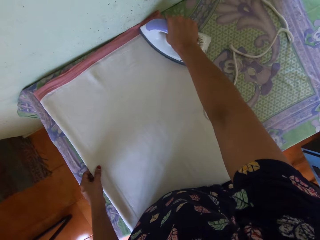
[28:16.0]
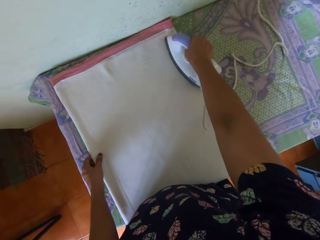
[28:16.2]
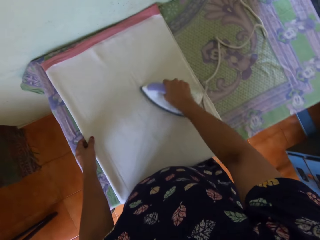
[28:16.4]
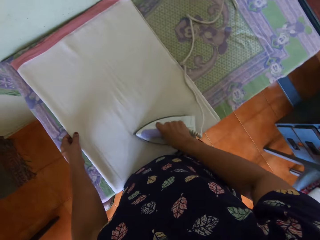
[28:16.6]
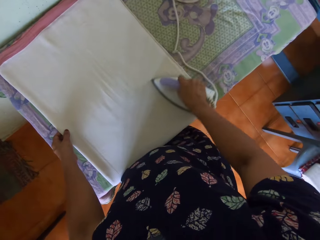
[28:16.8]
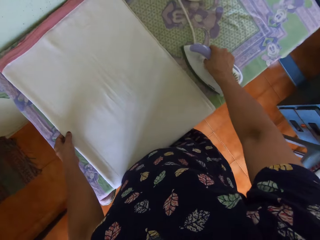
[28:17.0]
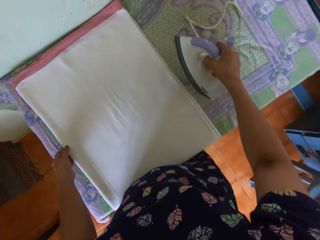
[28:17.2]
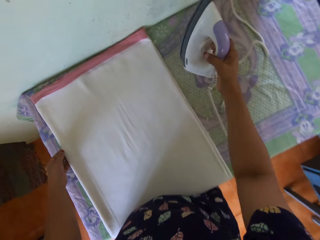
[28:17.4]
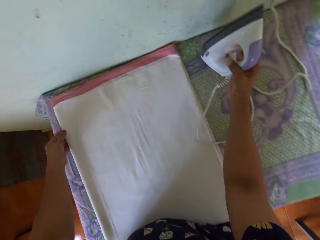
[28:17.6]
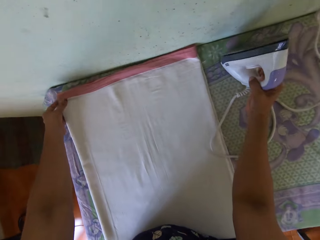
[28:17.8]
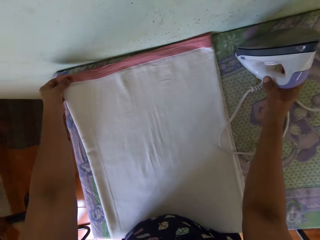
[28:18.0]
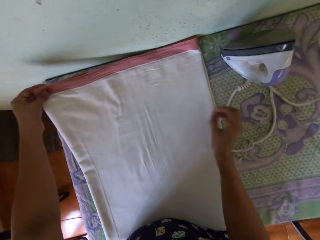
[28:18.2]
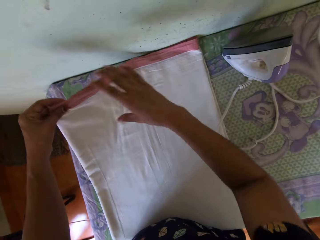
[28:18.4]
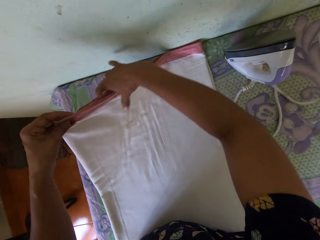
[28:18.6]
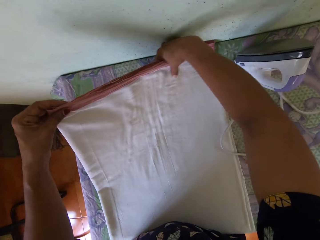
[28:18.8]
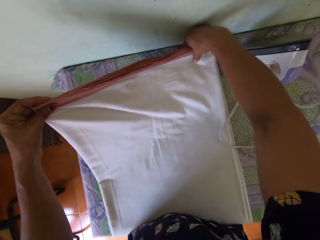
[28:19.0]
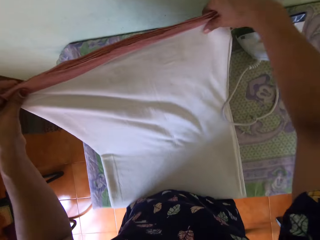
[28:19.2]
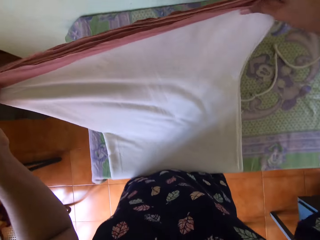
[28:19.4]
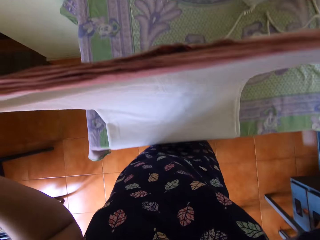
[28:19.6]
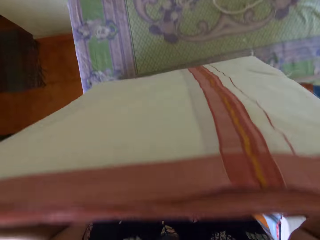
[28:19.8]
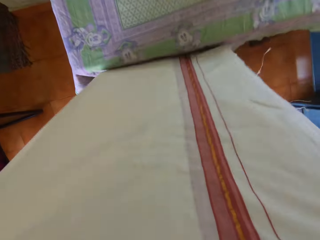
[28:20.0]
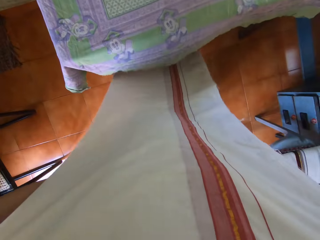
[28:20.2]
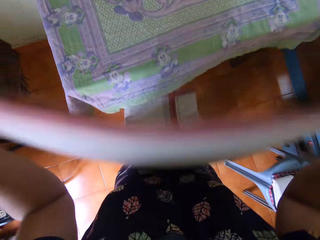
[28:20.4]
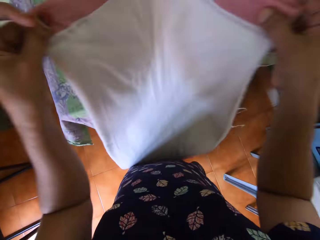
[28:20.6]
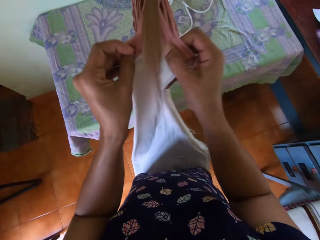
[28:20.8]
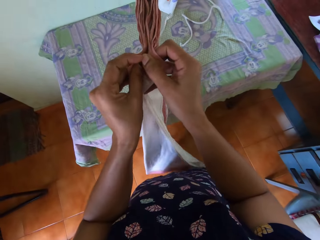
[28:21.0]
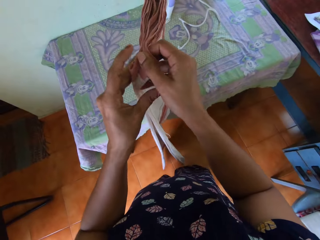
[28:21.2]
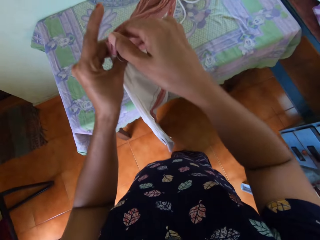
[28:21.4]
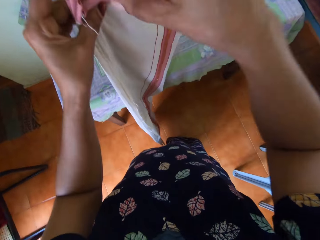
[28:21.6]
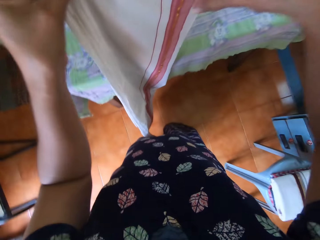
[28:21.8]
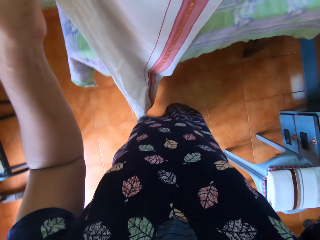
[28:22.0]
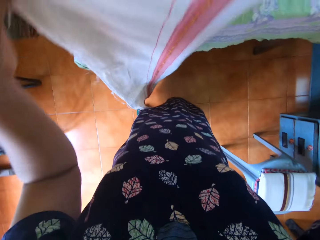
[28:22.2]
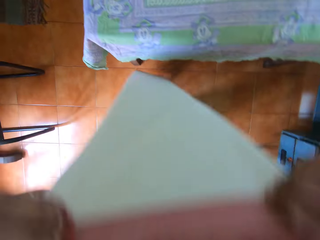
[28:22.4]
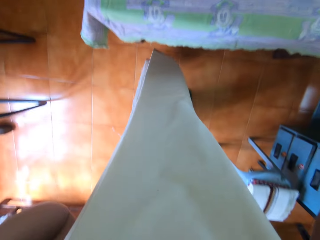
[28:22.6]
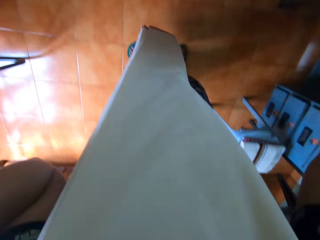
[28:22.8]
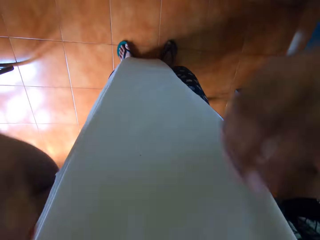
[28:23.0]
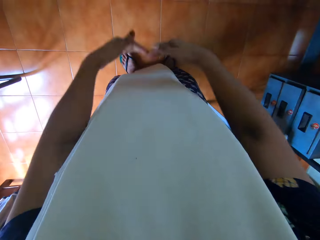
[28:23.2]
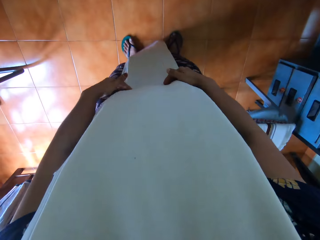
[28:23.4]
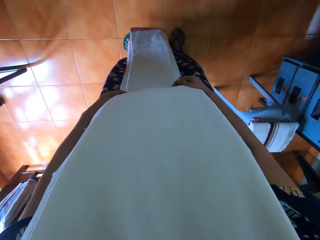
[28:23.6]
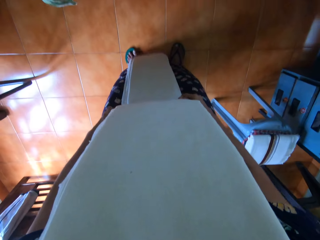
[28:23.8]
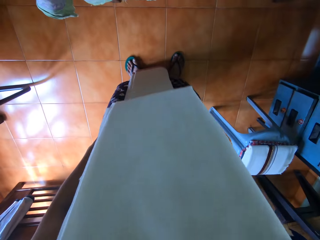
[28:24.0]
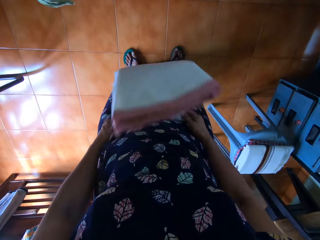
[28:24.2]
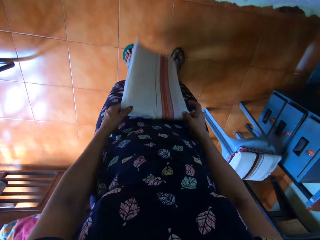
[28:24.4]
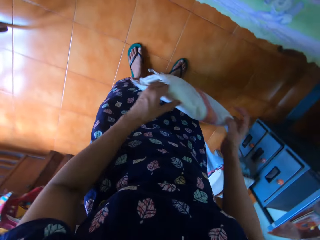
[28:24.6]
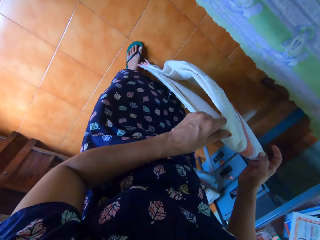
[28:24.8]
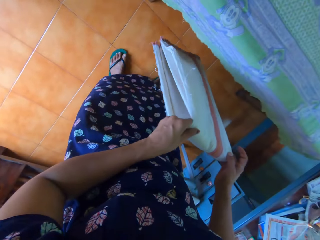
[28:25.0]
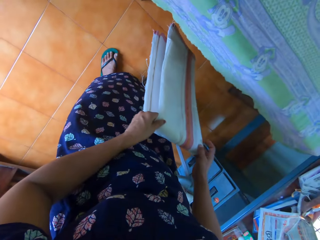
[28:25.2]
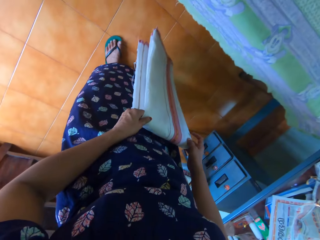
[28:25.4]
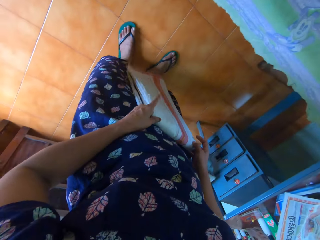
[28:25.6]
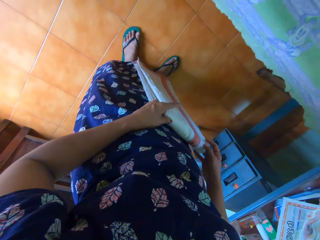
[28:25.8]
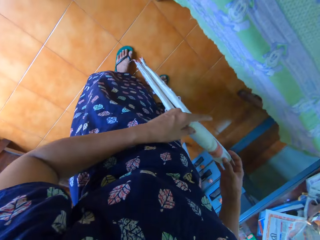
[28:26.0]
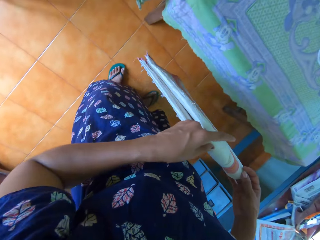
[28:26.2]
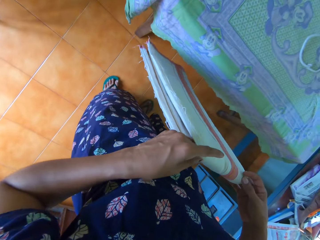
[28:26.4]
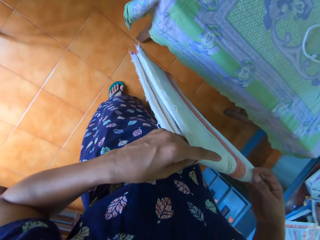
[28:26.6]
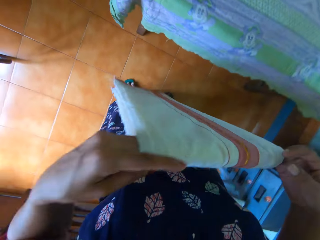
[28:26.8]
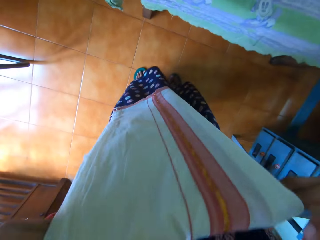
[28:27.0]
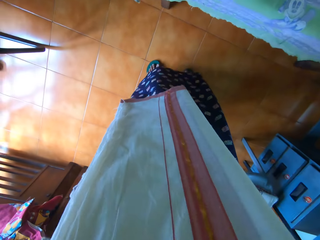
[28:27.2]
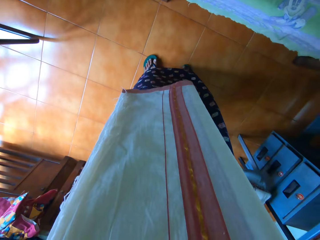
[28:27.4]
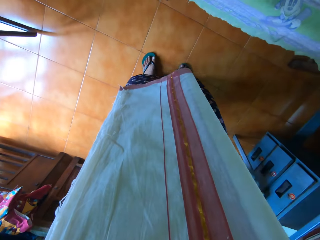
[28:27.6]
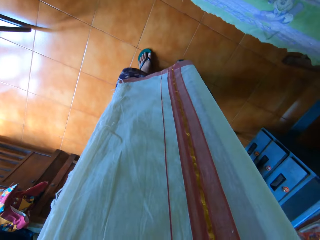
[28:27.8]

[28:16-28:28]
The camera wearer places the iron on the first table with her right hand. She folds the bedsheet with both of her hands. She picks up the cloth. She holds the cloth. She holds the cloth. She folds the cloth. She holds the cloth.

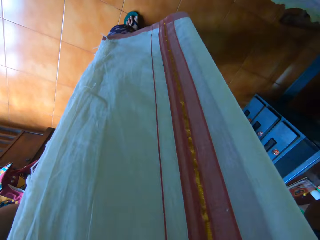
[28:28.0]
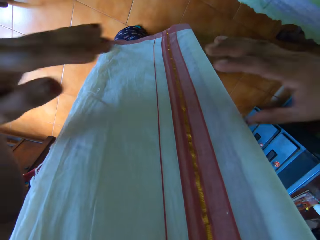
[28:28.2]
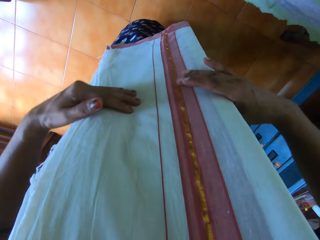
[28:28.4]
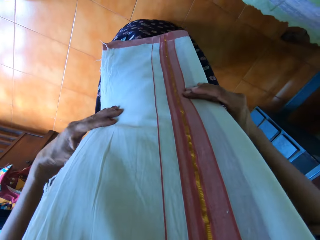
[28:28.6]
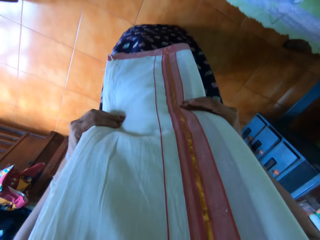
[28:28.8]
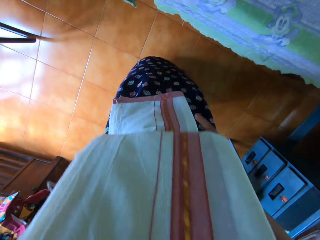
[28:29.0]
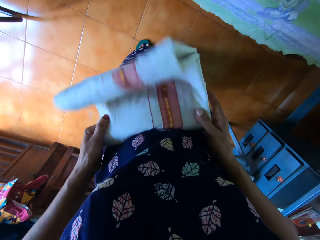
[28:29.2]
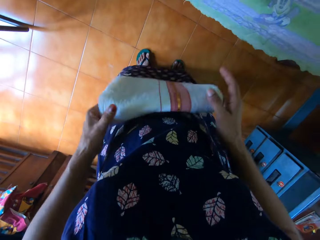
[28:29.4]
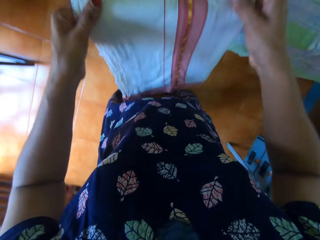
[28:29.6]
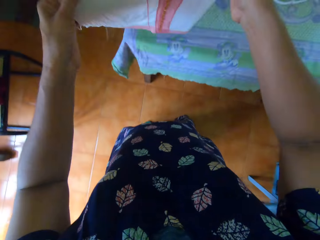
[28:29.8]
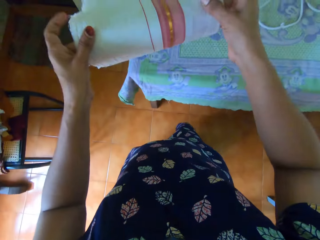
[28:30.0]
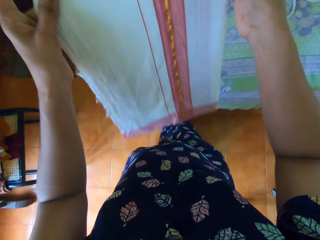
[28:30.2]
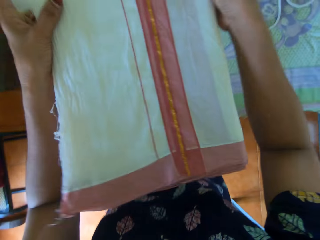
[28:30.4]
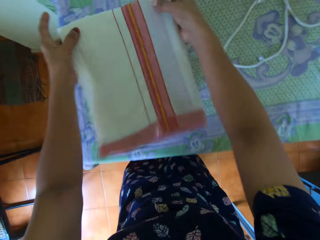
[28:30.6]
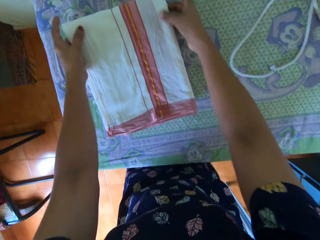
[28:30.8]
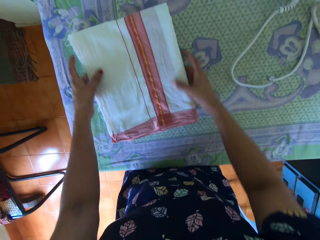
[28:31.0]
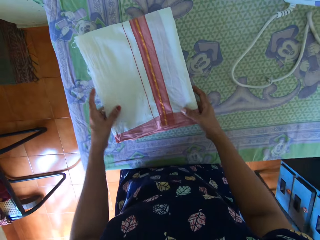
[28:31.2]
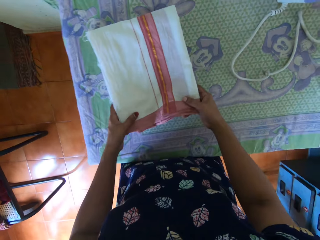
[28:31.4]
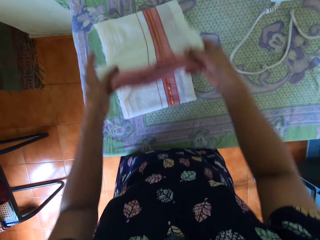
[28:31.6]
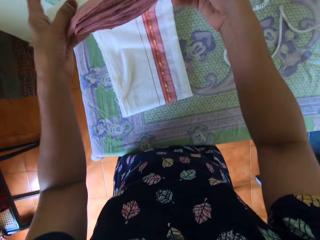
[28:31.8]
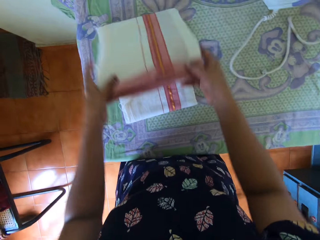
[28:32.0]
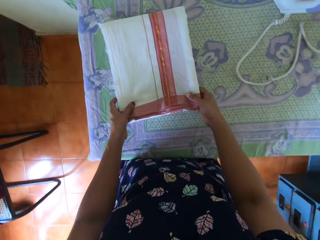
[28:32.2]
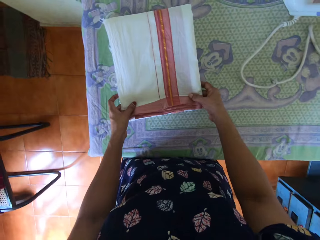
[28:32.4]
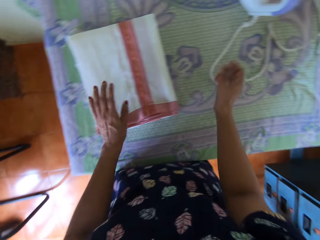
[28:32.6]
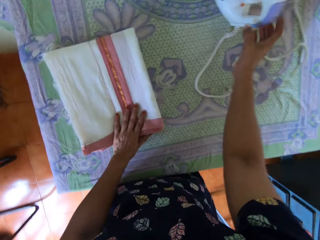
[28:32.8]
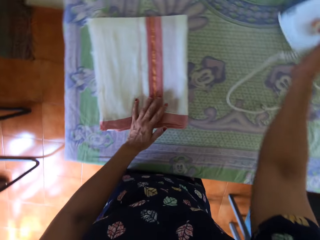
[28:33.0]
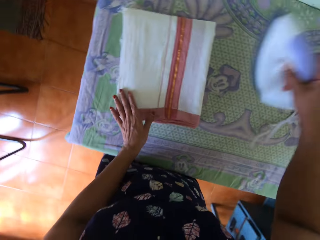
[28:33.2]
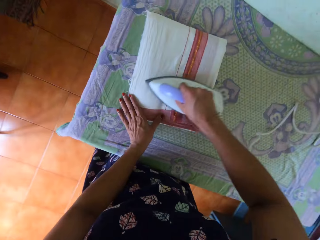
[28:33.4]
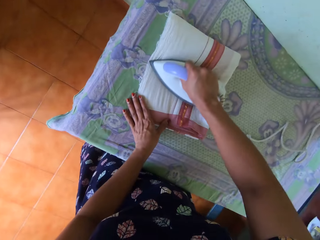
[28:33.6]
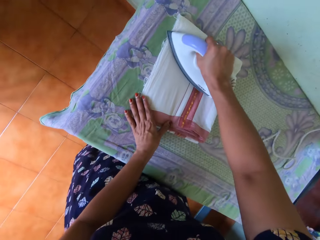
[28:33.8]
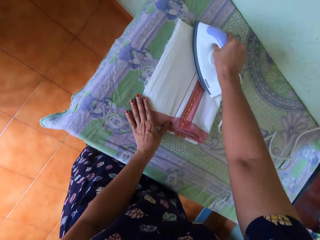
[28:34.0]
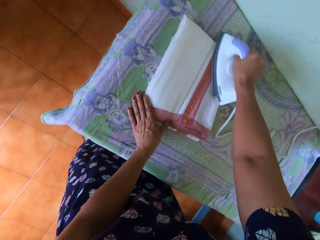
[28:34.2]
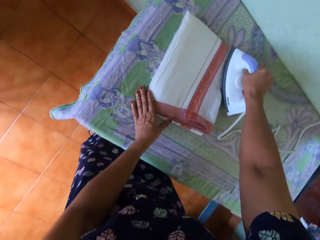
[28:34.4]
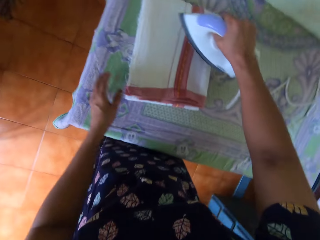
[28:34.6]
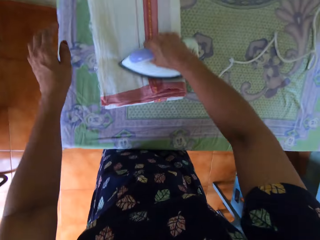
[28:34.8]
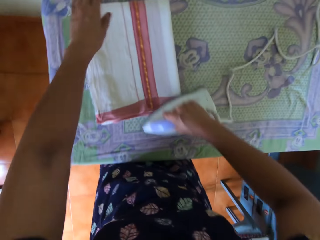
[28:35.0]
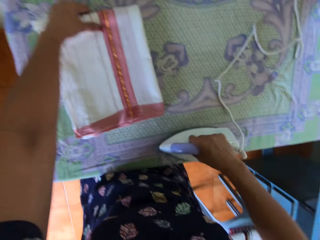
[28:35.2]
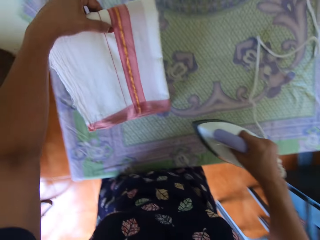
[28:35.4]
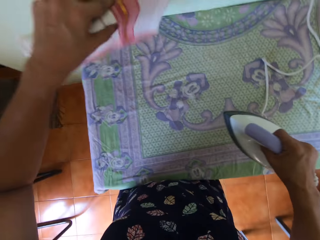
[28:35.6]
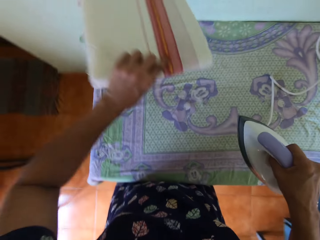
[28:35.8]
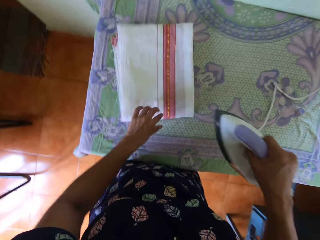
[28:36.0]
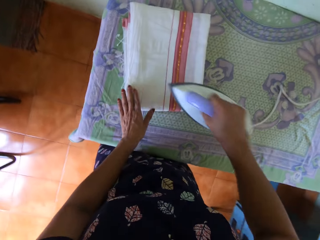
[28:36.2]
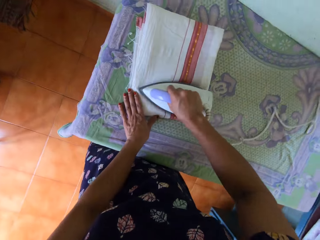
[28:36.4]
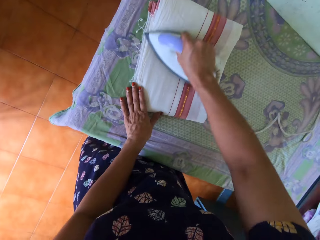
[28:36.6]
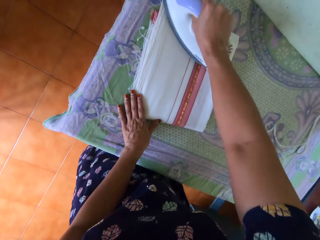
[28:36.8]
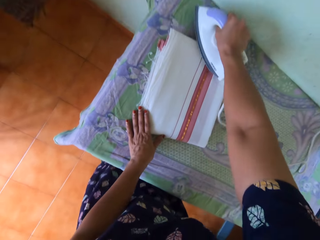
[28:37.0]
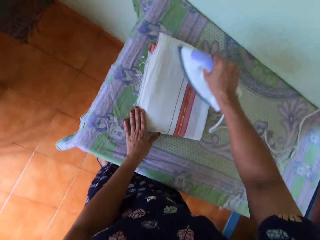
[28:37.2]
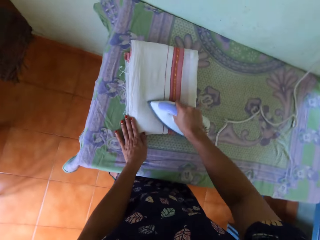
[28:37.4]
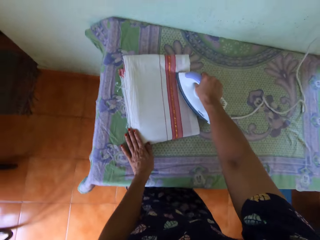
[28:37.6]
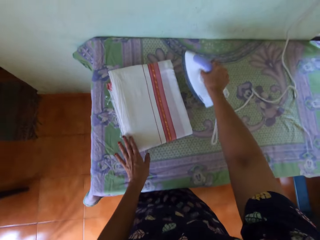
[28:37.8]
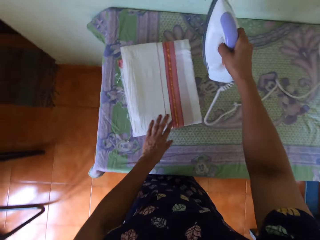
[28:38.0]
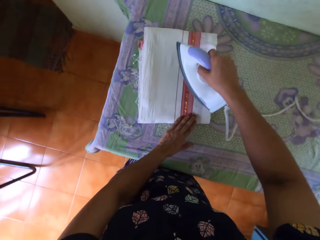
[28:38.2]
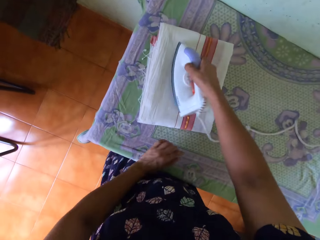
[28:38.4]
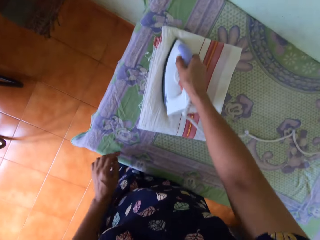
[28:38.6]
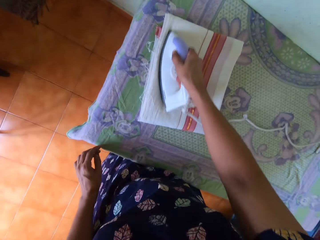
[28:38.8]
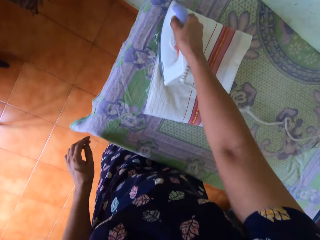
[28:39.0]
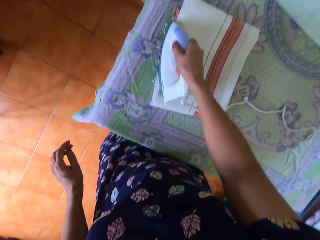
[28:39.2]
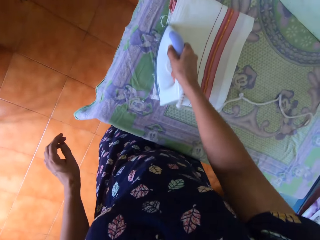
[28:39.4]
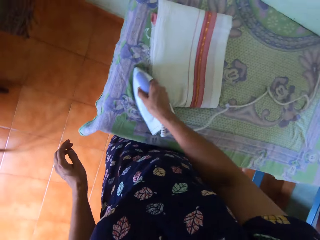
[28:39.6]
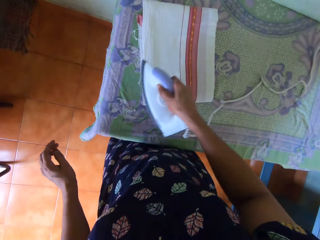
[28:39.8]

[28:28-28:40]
The camera wearer folds the cloth. She holds the cloth. She lays the bedsheet on the first table with both hands. She holds the cloth. She puts the cloth together. She irons the bedsheet with the iron in her right hand on the first table. She holds the iron. She converses. She turns over the bedsheet with her left hand. She irons the bedsheet with the iron in her right hand on the first table.
